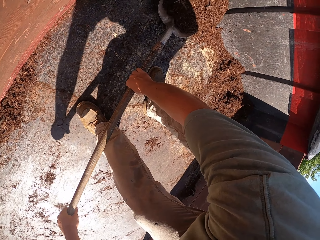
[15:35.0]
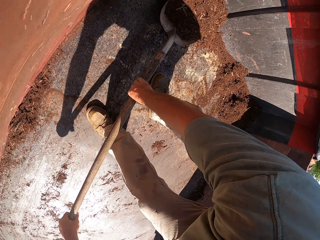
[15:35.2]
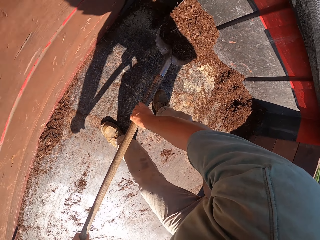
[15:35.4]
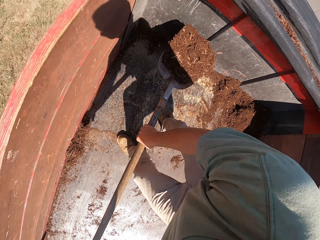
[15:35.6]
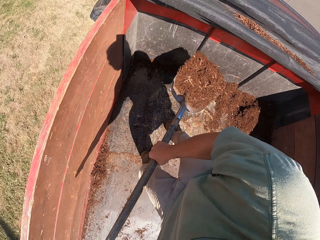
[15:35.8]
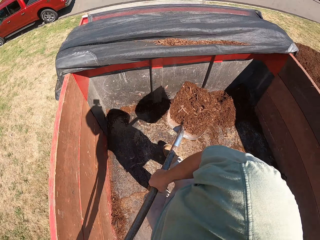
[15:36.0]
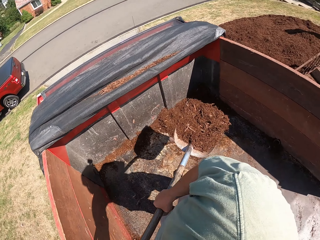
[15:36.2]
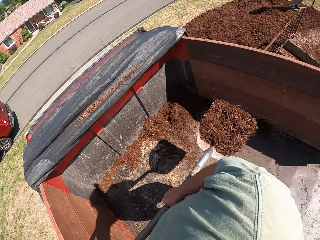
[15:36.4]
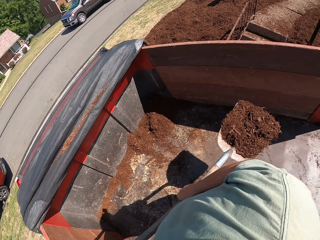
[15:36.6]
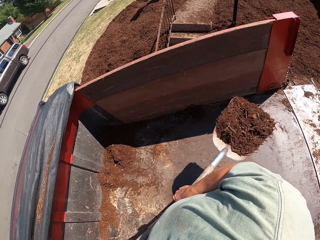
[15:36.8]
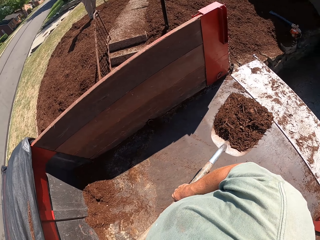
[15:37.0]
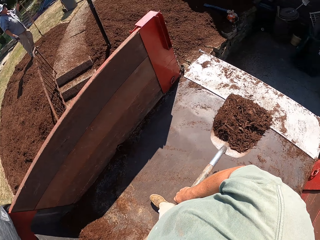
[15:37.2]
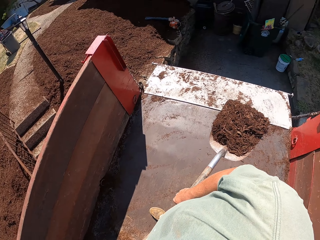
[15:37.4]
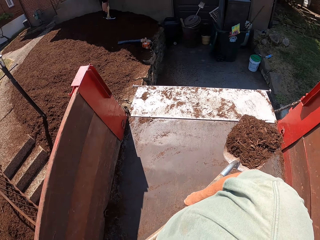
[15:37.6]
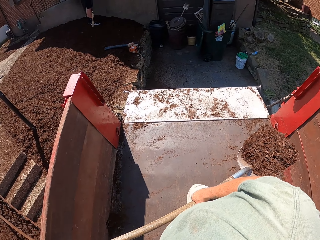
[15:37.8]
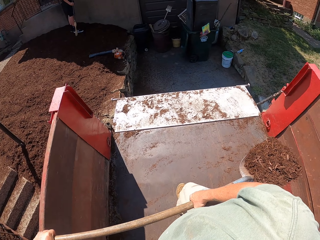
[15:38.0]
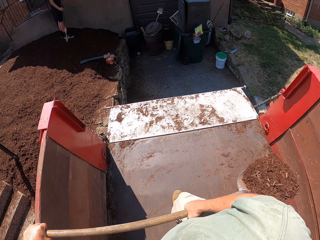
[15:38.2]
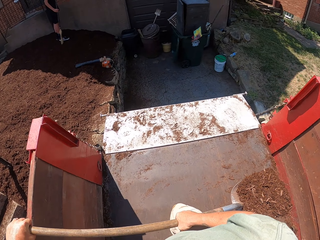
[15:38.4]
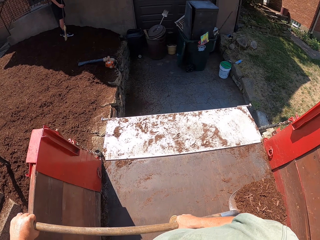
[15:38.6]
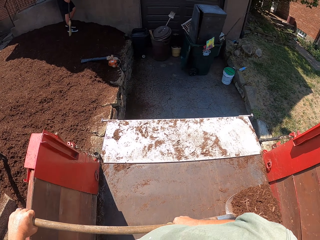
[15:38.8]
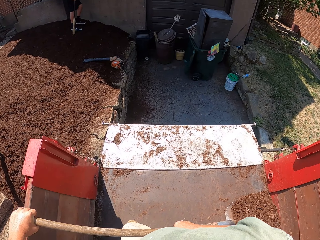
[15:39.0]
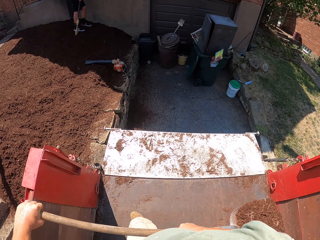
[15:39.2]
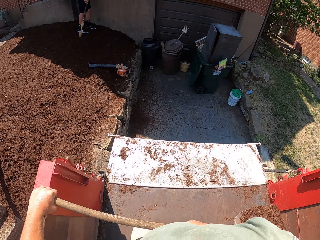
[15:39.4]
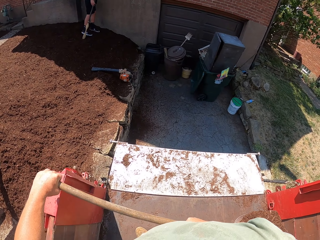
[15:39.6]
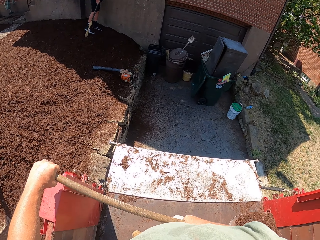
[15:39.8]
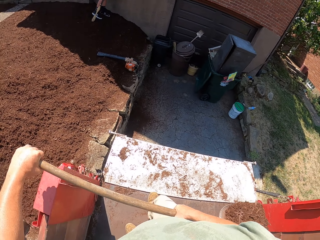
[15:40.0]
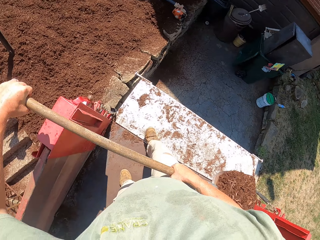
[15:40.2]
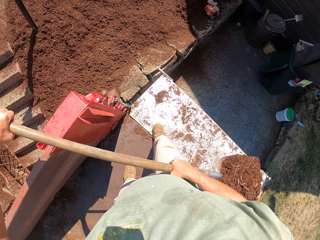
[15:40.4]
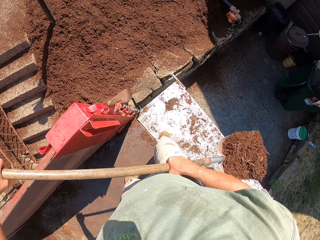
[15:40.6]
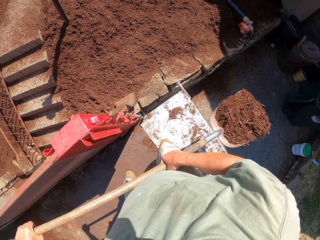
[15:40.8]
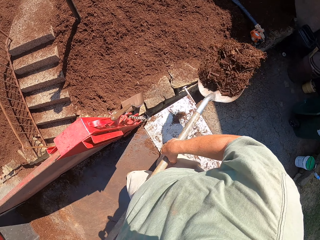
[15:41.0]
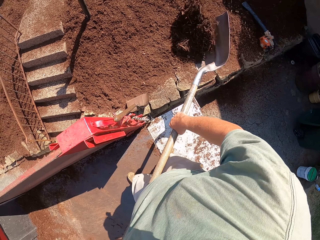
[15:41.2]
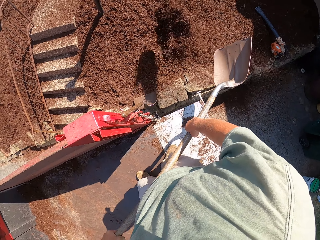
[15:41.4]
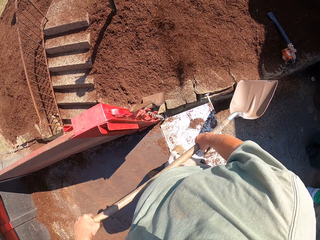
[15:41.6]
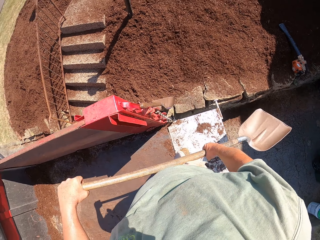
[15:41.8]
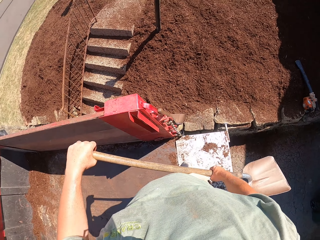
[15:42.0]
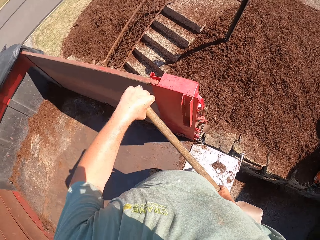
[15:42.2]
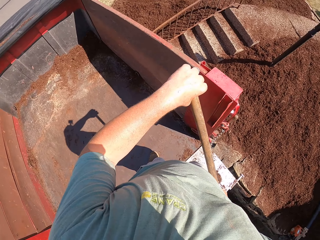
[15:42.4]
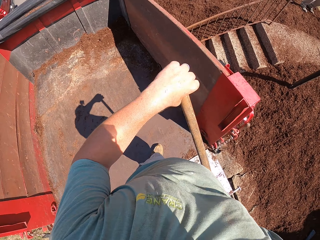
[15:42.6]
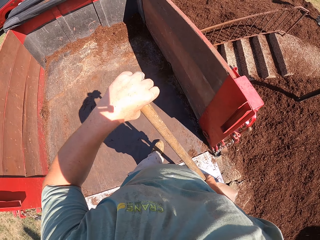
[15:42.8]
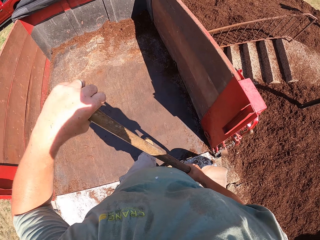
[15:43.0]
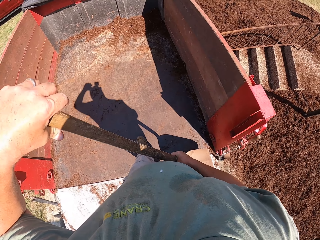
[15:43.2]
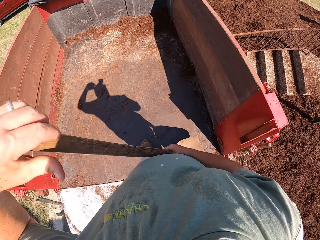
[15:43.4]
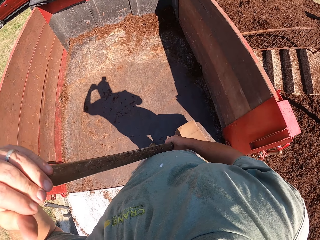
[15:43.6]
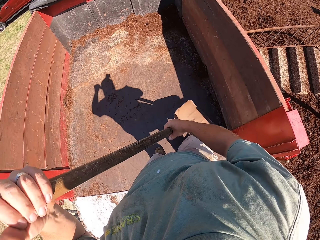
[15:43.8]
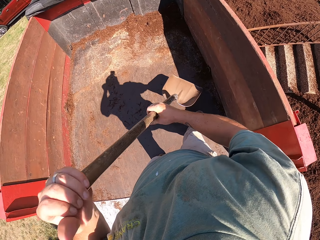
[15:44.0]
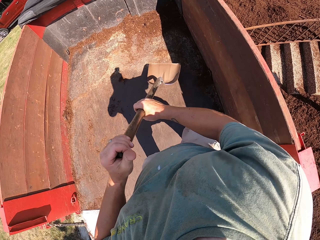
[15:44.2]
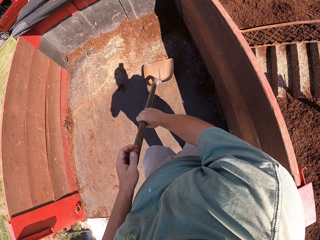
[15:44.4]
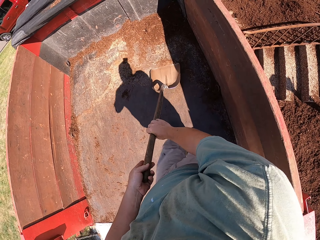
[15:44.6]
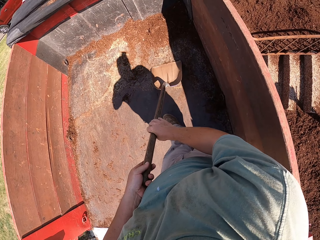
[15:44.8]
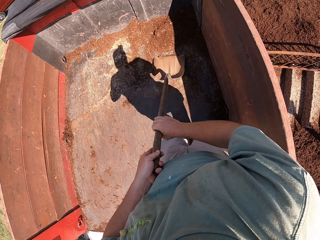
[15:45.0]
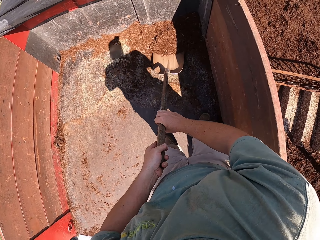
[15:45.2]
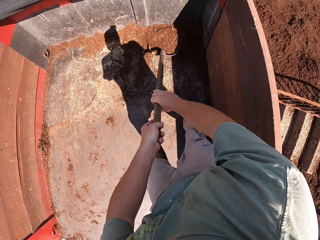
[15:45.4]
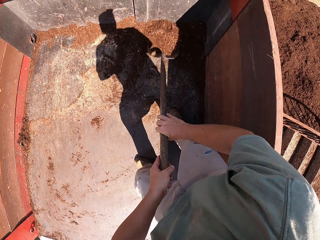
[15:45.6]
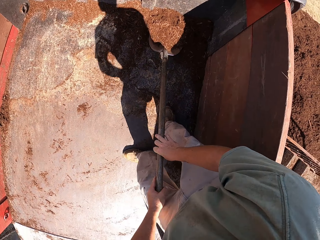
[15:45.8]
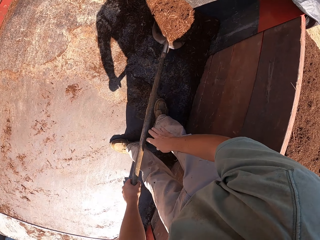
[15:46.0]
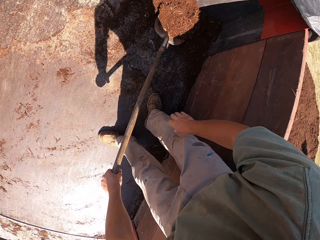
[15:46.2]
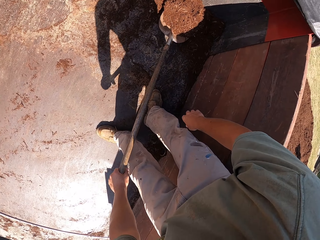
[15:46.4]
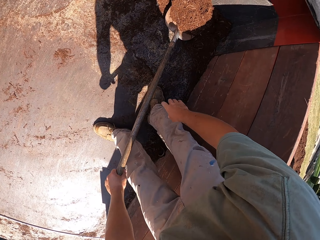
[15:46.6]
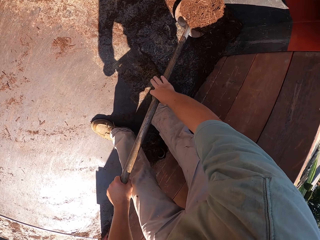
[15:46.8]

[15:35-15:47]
The camera wearer shovels the soil from the back of the vehicle.

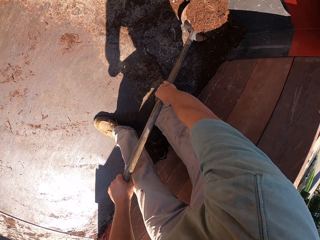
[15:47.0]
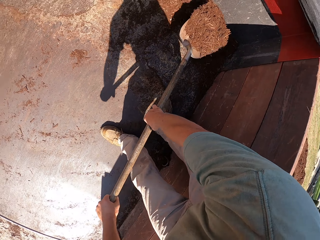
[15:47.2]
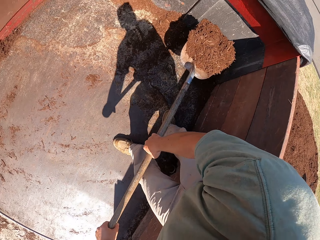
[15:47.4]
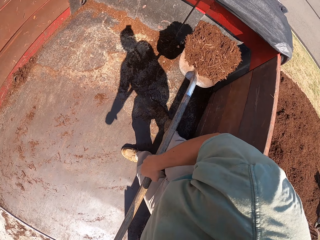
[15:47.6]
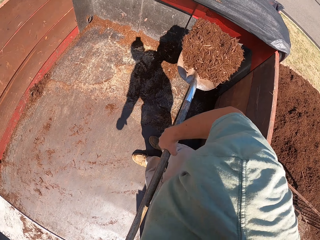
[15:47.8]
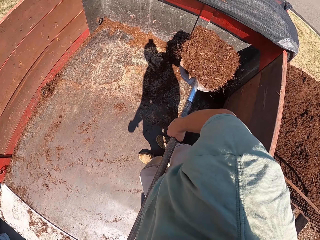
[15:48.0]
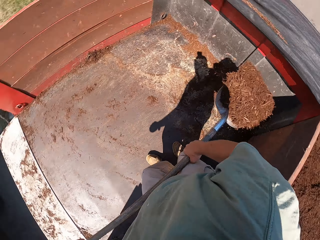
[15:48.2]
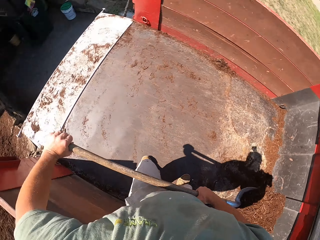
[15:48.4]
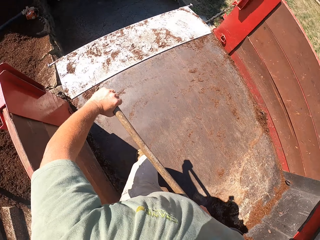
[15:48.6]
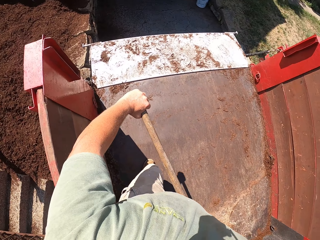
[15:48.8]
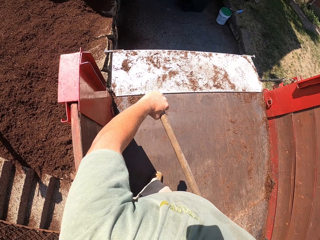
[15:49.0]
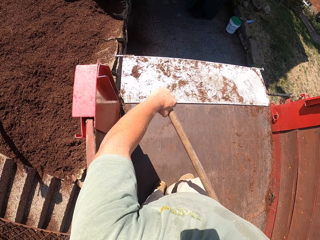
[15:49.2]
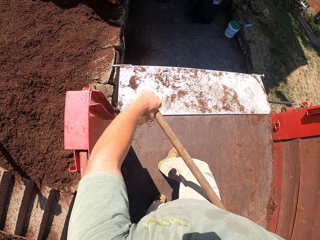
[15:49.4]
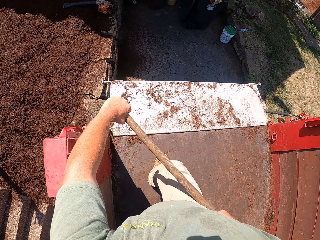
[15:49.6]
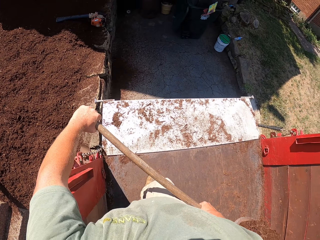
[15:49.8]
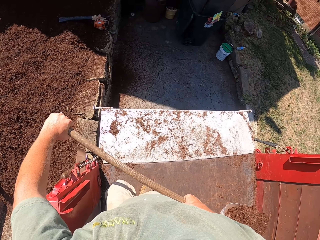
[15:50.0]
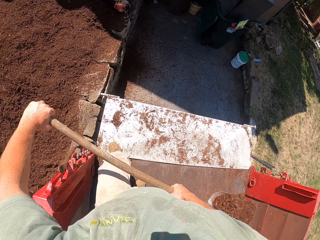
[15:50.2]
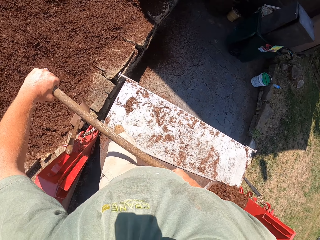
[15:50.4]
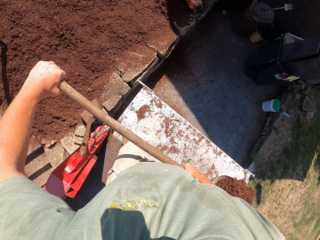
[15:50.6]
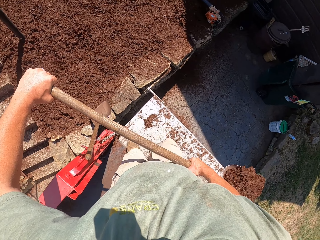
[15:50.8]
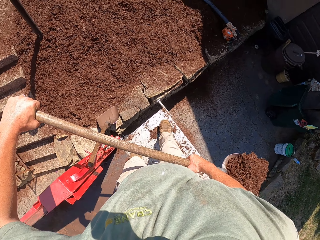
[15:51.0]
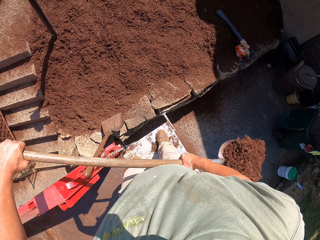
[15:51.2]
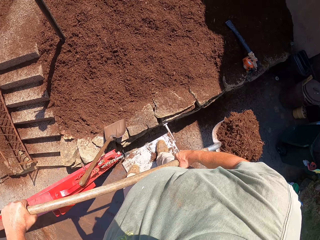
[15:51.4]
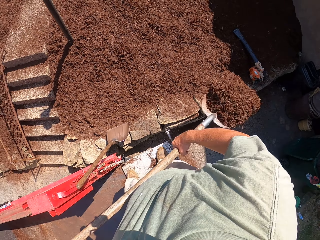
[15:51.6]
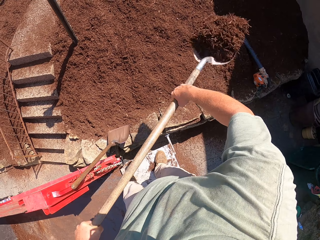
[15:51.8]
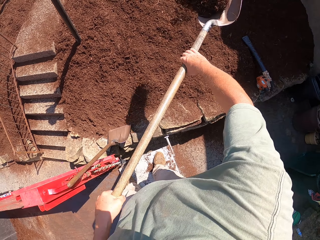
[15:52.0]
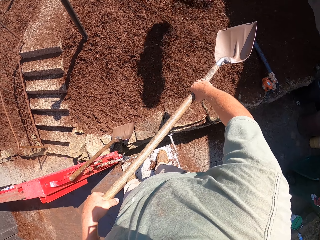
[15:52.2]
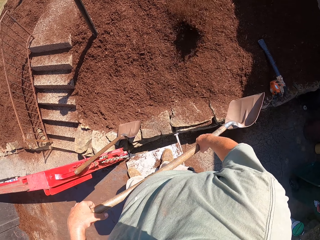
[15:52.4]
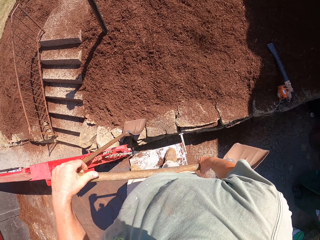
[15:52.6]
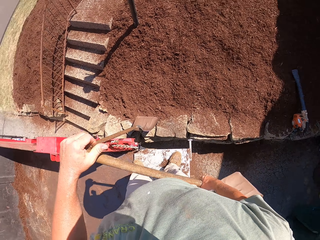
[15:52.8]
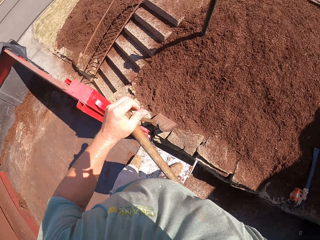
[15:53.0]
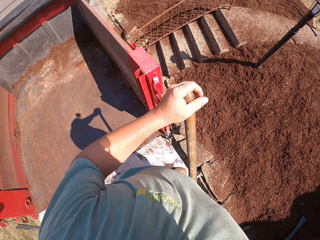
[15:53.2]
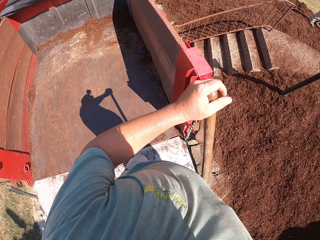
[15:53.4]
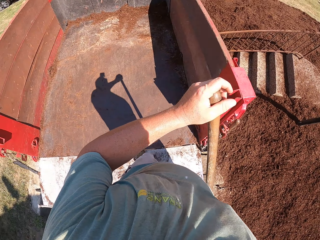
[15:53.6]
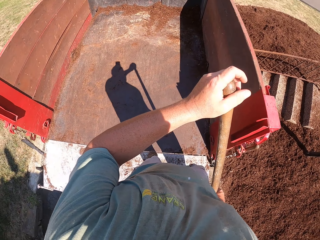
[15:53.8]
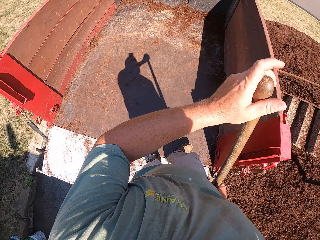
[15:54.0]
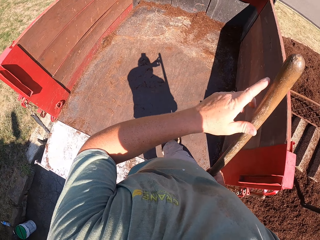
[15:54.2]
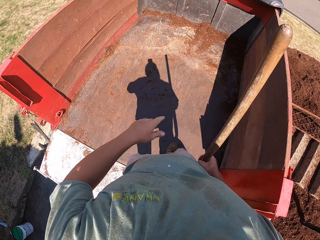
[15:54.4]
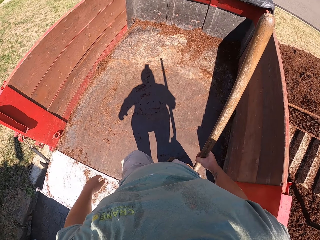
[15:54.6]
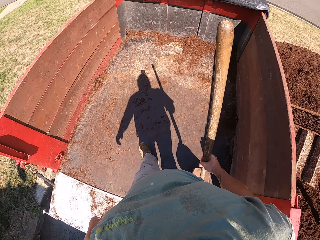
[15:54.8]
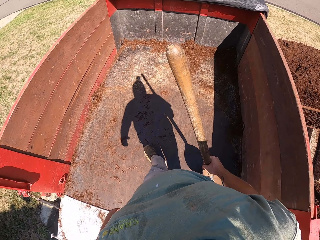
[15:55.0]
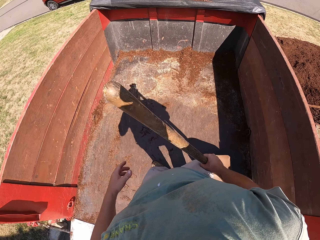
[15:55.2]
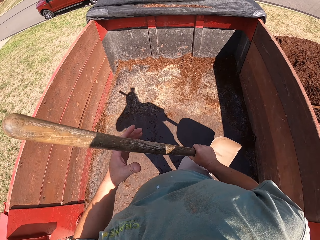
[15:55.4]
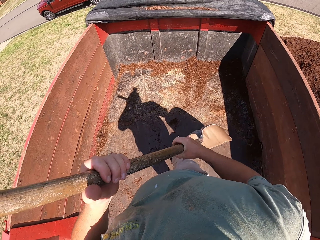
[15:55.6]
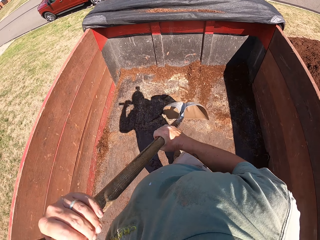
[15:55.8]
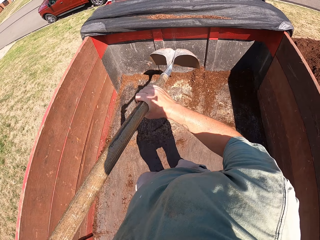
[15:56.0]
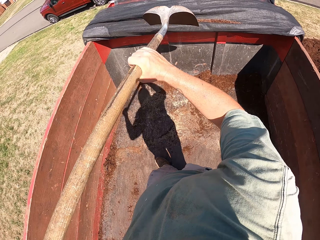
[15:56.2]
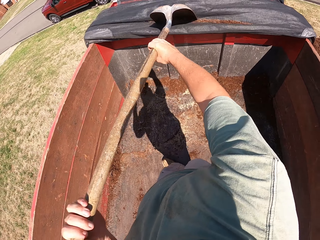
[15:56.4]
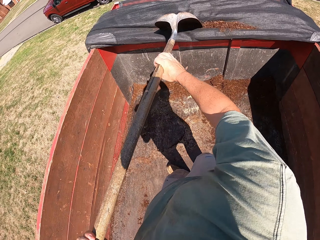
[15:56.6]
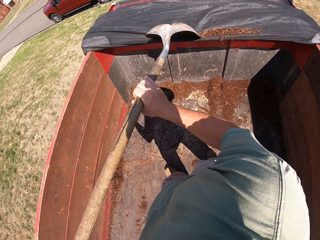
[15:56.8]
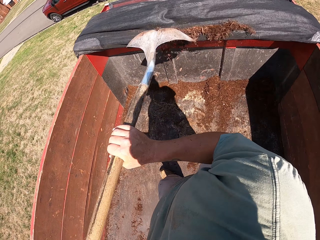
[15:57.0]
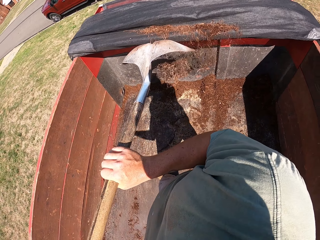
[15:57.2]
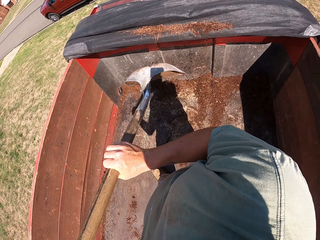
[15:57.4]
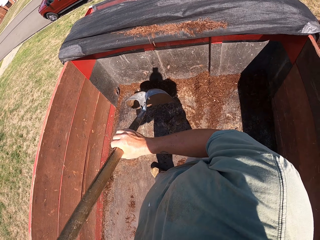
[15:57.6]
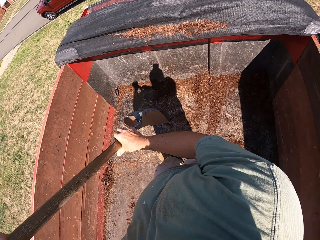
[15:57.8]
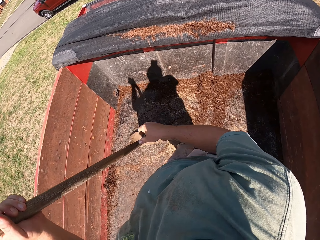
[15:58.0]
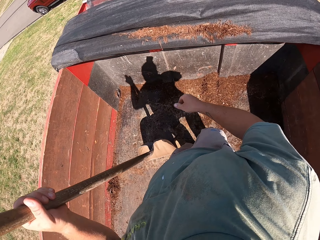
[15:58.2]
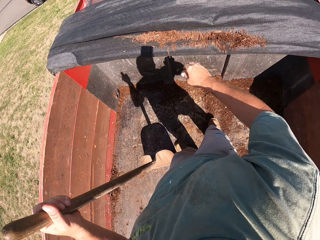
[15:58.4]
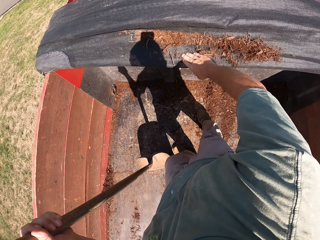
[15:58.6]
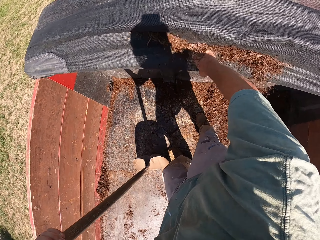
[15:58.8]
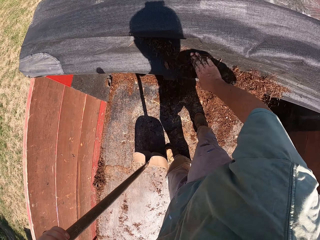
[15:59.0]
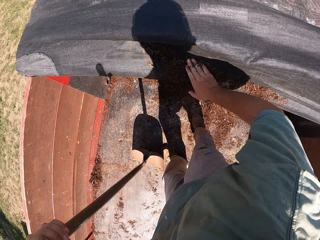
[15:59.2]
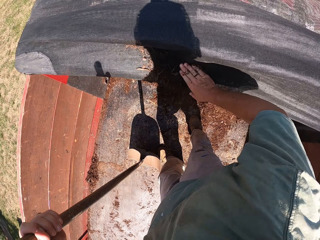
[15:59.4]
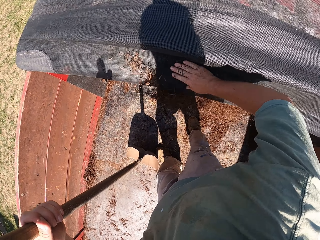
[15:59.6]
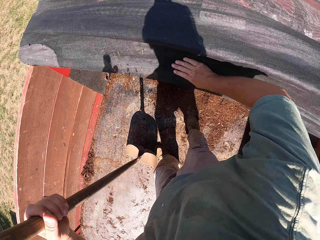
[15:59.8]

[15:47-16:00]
The camera wearer collects the remaining soil from the plastic covering on the vehicle.
